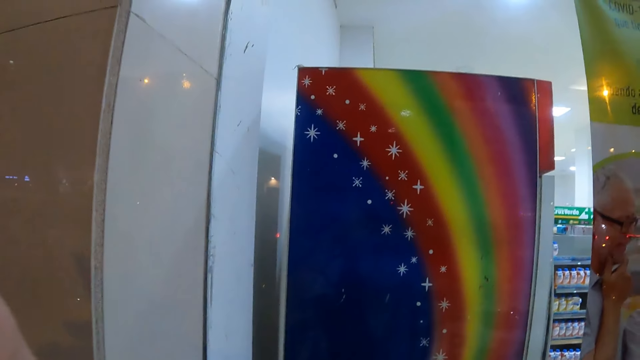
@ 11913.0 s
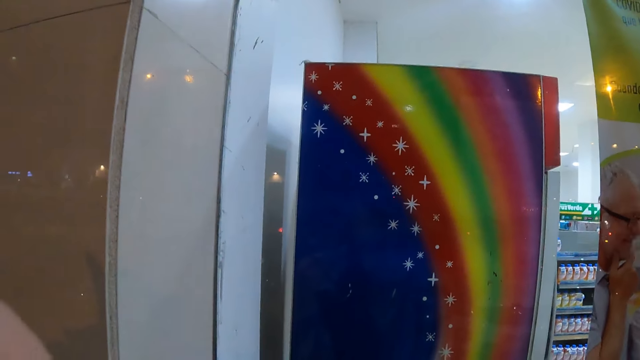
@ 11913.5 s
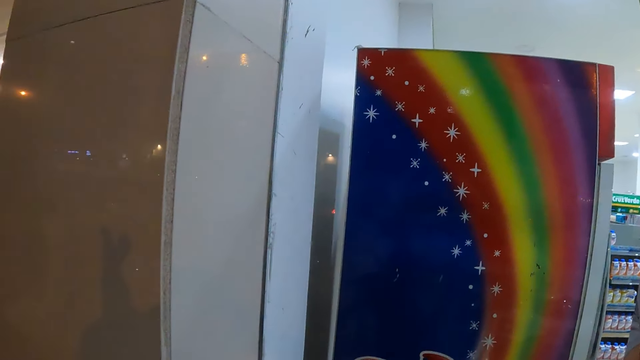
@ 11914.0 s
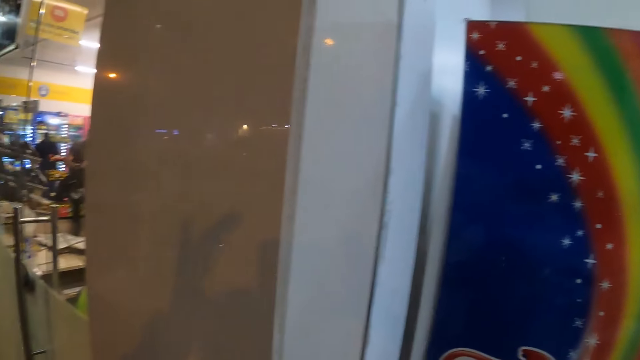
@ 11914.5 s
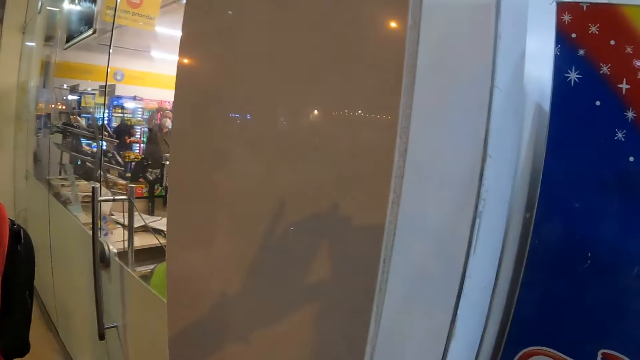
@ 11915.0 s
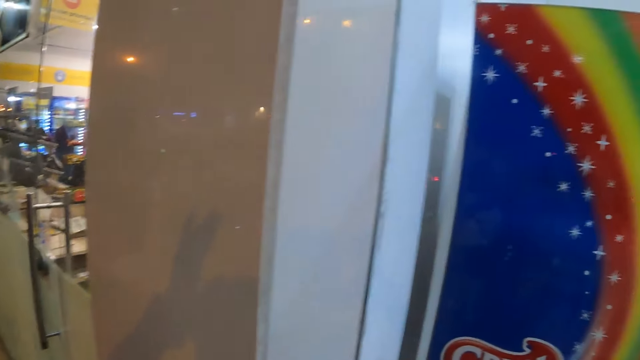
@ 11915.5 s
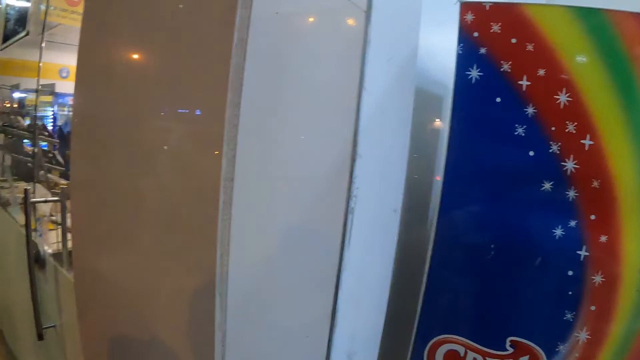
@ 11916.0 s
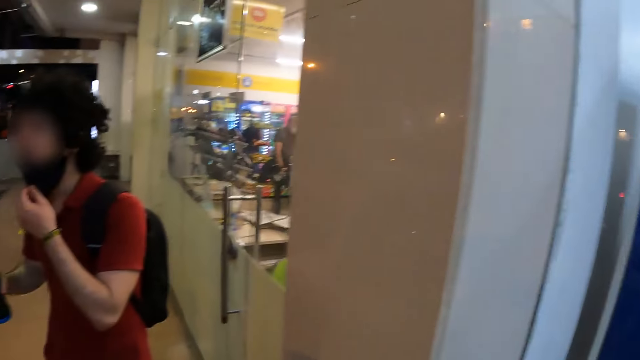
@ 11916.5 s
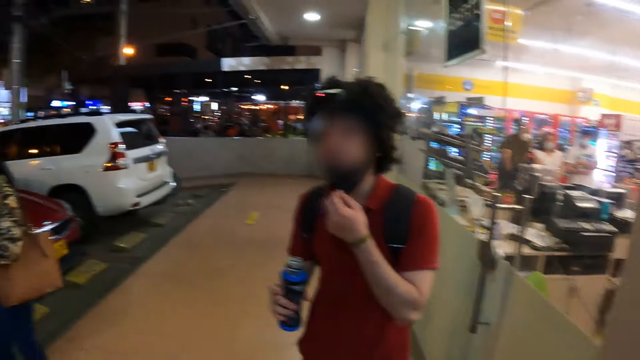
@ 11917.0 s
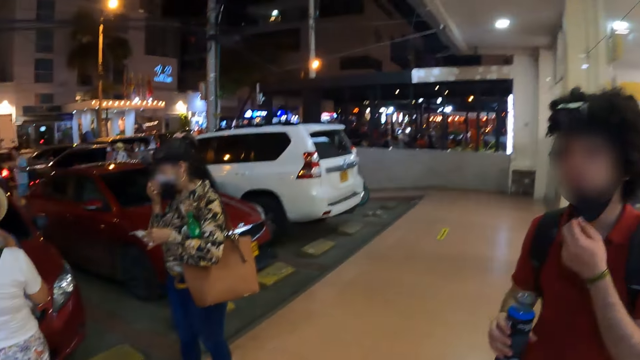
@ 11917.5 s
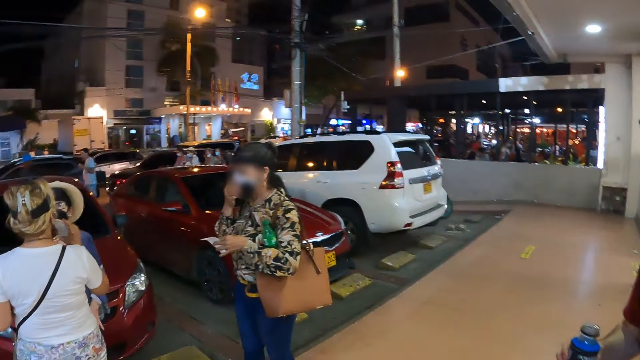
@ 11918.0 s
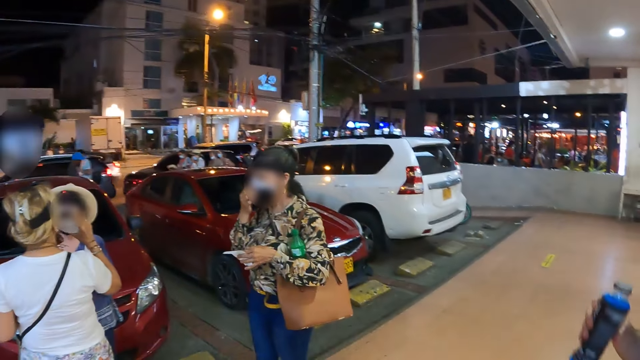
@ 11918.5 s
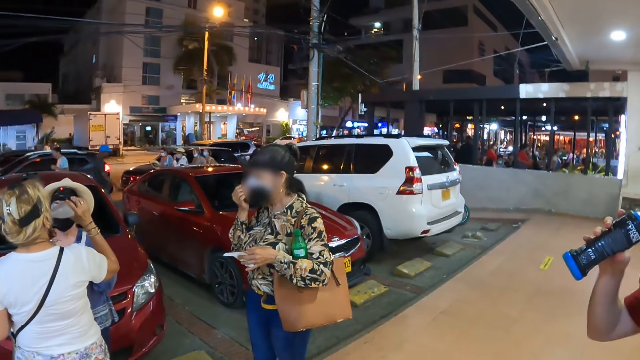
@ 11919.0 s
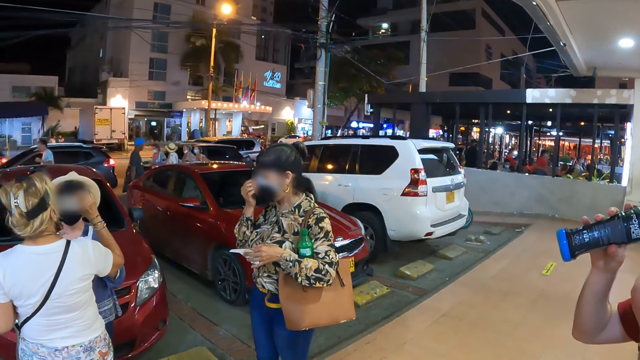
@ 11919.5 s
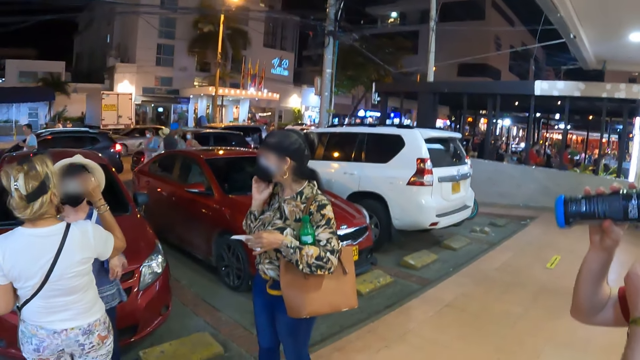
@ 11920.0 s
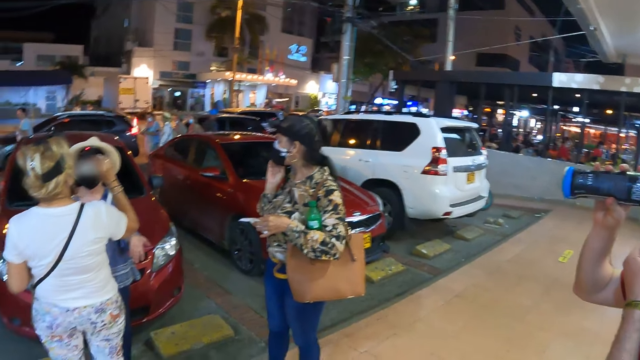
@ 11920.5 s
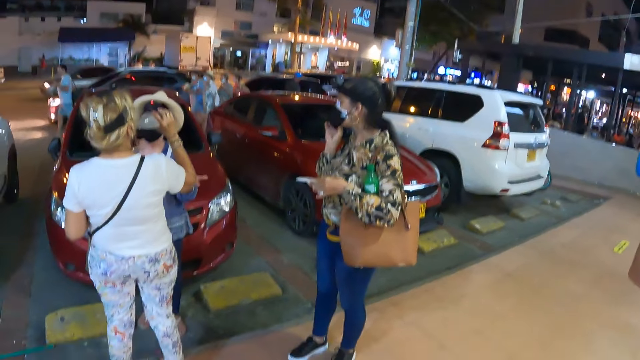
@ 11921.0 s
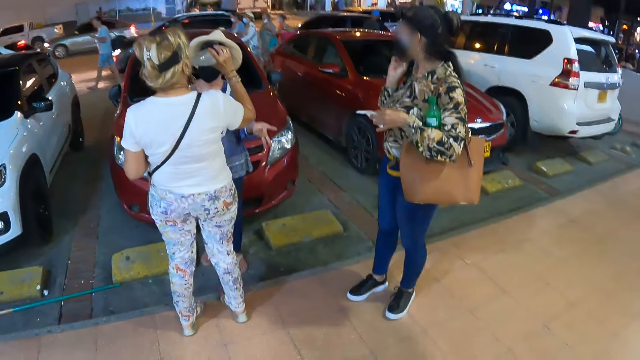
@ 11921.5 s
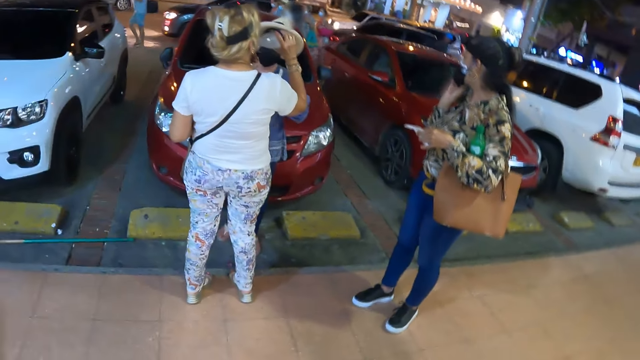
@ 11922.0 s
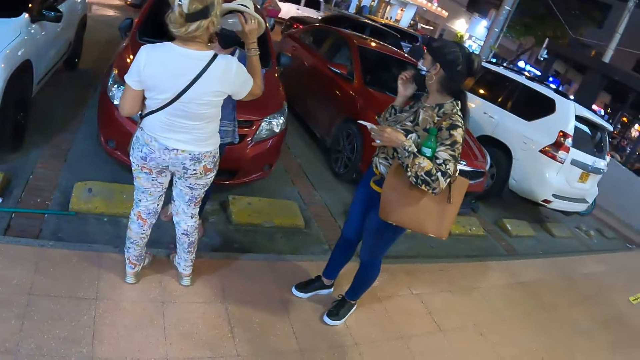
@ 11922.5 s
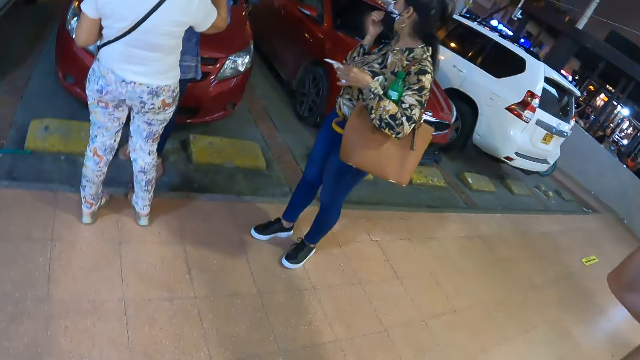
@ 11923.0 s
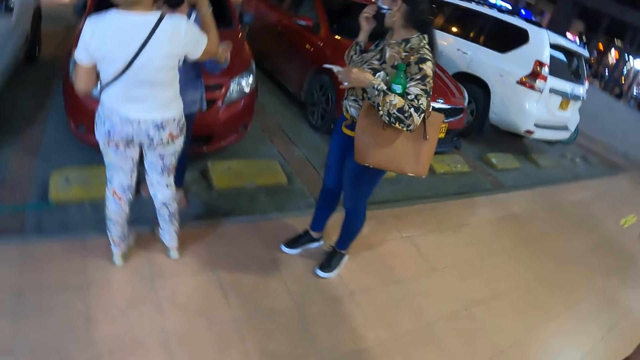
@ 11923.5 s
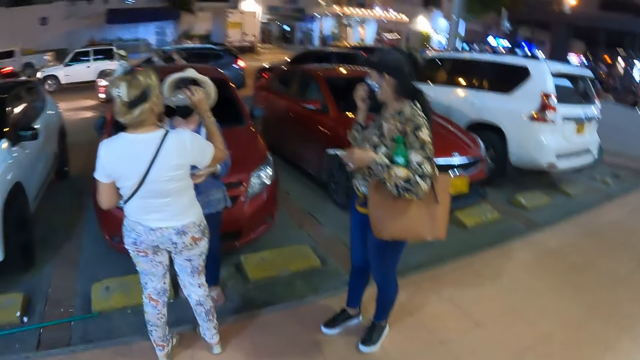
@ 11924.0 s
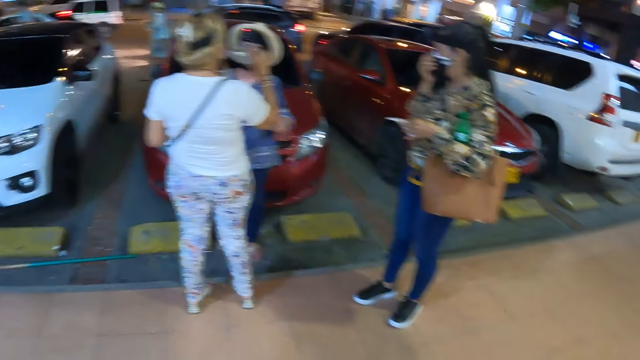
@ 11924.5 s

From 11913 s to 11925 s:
The camera wearer looks around. A man drinks a beverage.

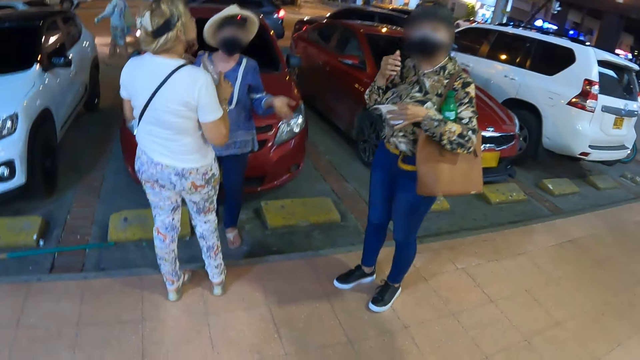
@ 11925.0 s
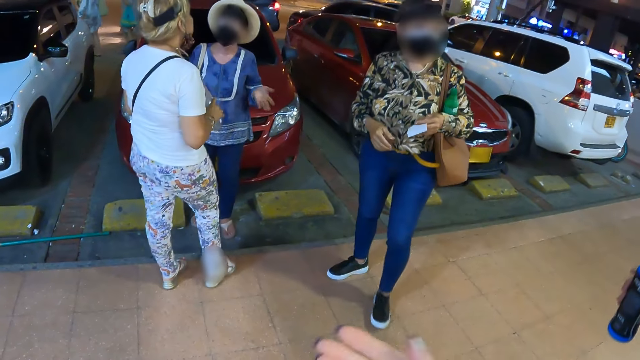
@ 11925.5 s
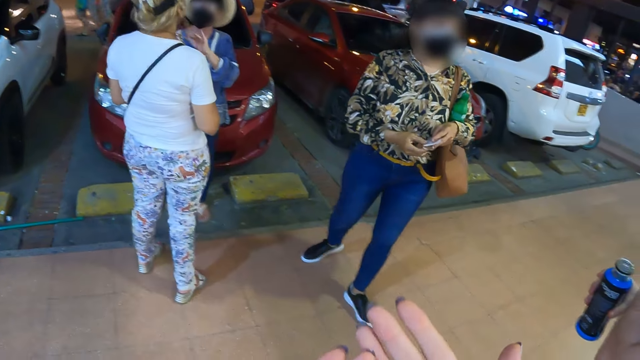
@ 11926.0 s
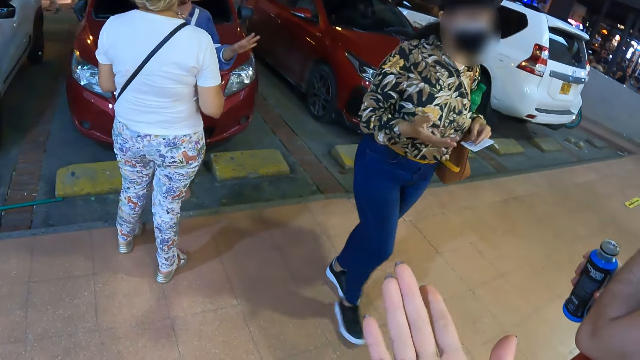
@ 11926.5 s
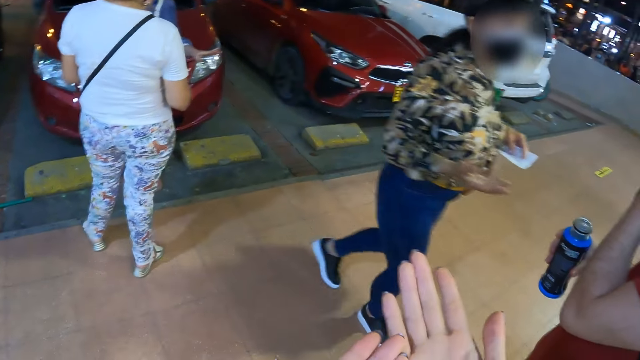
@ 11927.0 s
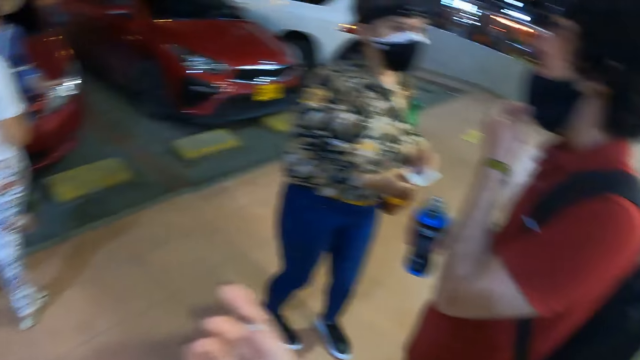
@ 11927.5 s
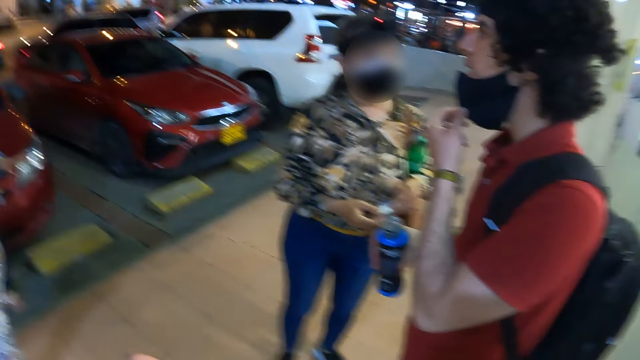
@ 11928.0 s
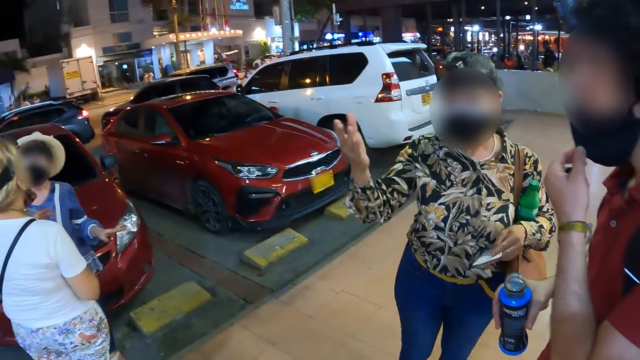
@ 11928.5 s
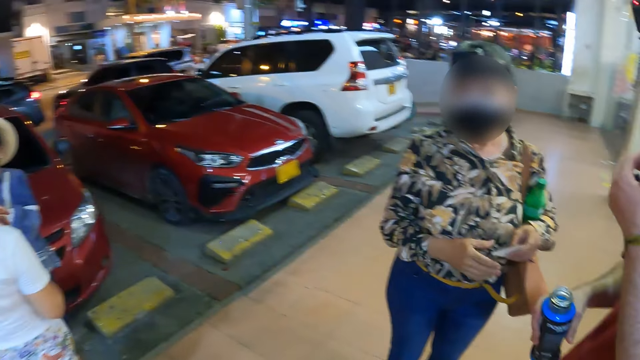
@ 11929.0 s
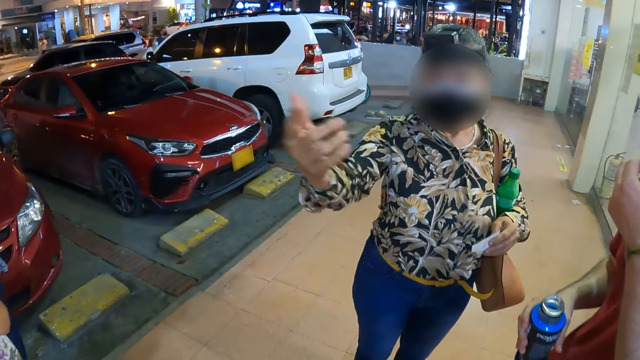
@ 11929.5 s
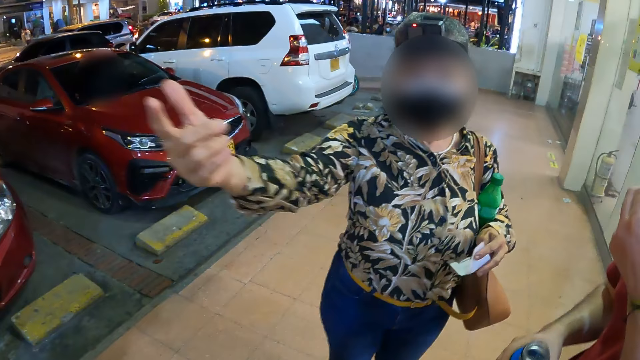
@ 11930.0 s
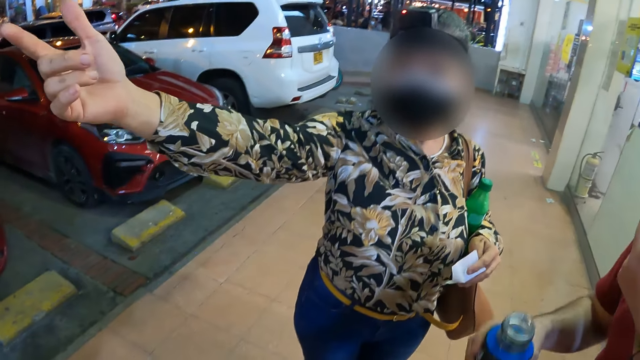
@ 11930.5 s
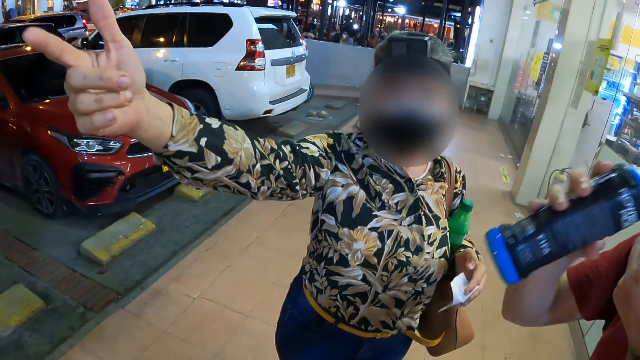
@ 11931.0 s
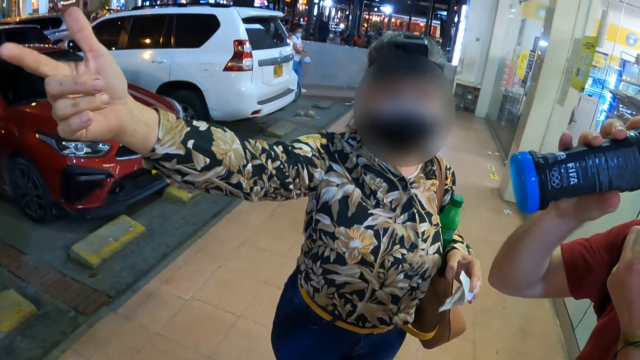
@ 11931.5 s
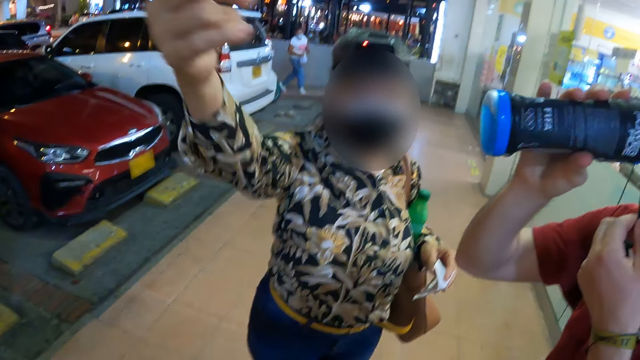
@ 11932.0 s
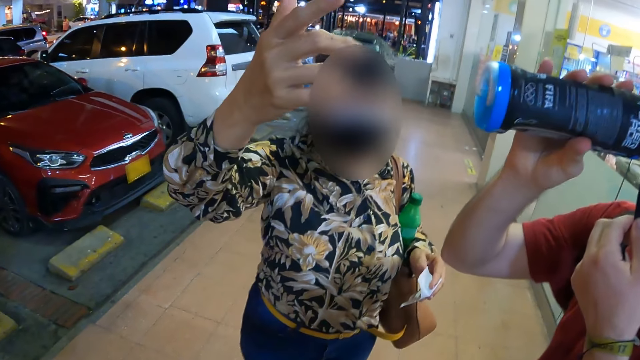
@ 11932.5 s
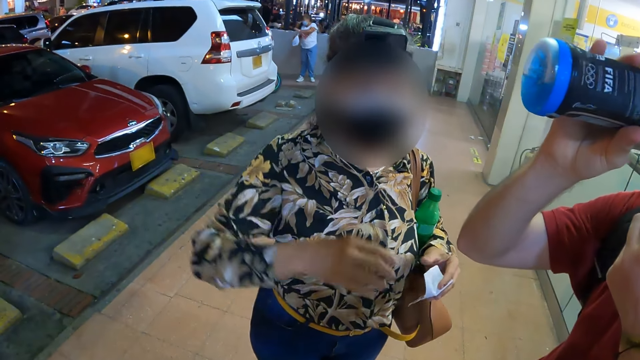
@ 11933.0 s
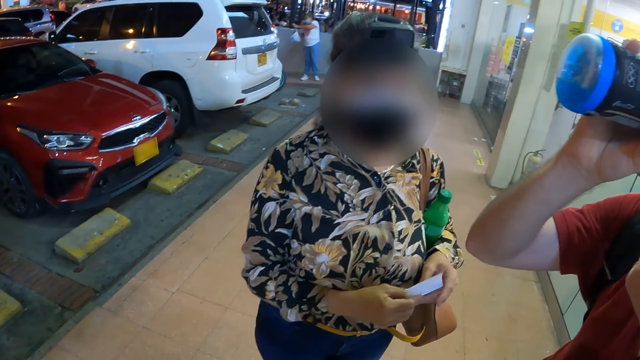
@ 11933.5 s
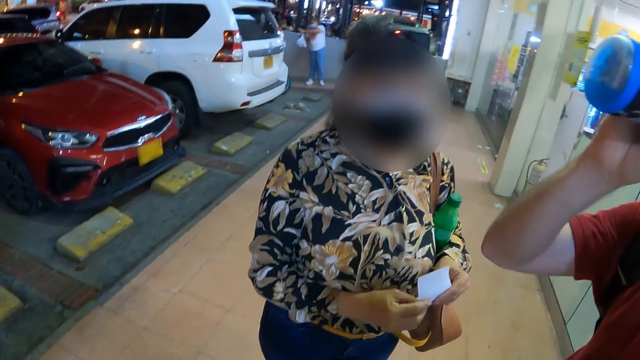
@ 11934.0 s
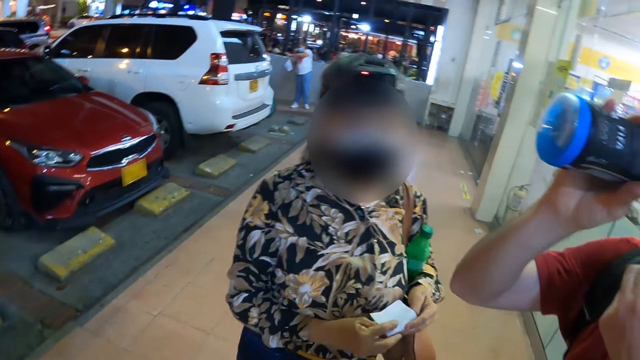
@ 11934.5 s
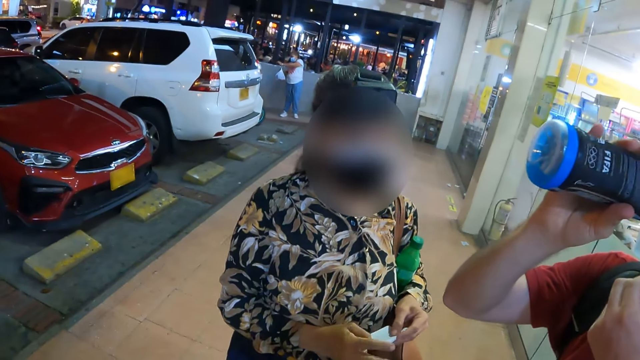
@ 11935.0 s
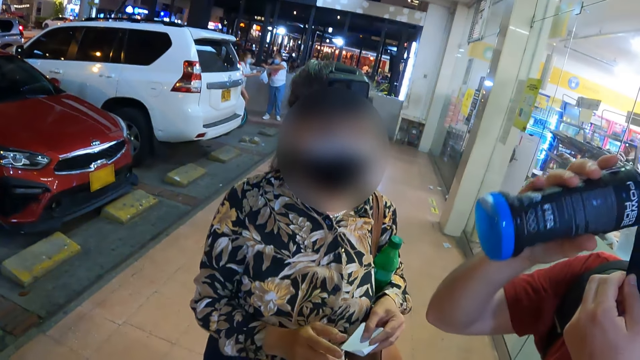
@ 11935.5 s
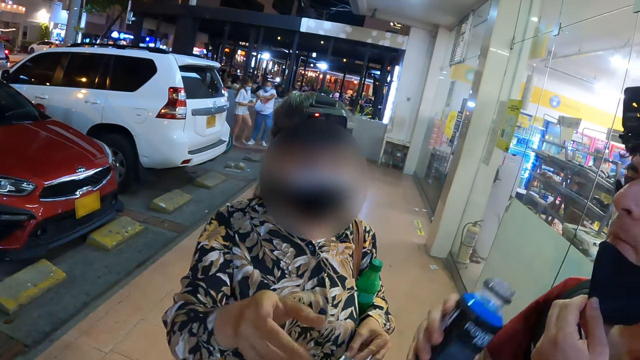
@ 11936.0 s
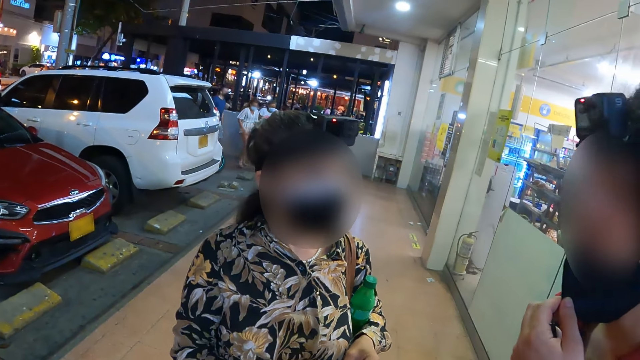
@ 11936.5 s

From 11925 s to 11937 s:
The camera wearer does something. A woman walks towards a man. The woman interacts with the man. The woman stretches out her hand. The woman talks to the camera wearer. The man drinks a beverage. The woman folds a piece of paper.
